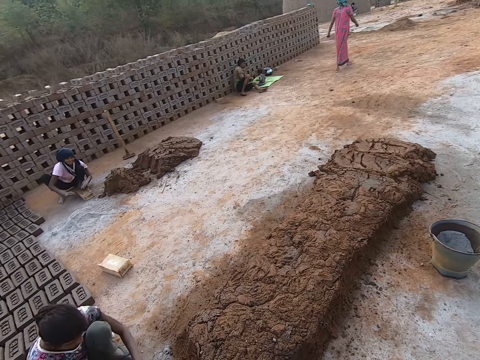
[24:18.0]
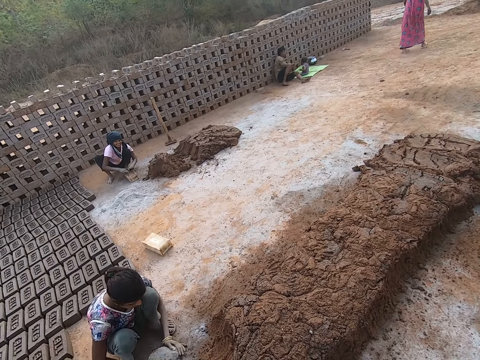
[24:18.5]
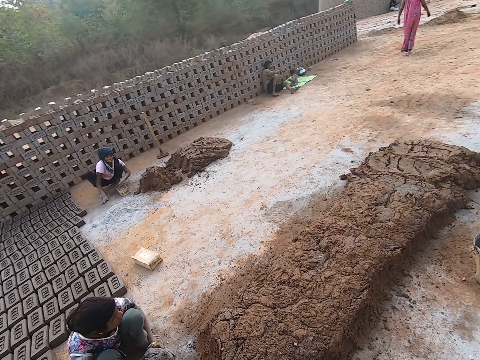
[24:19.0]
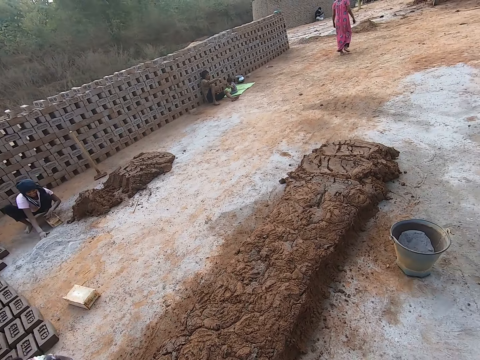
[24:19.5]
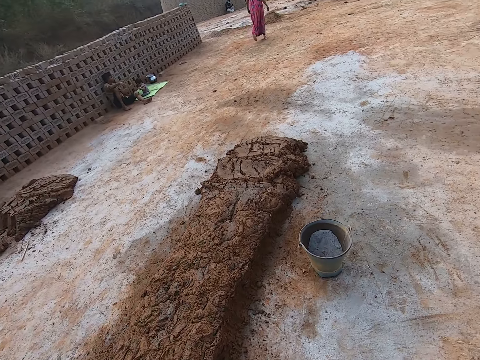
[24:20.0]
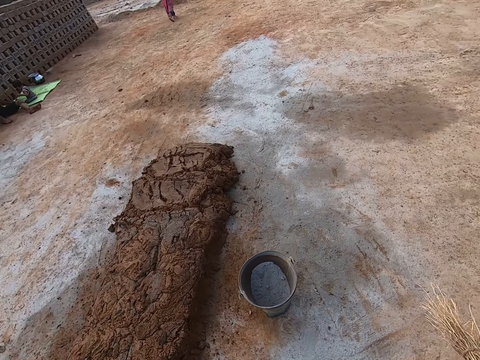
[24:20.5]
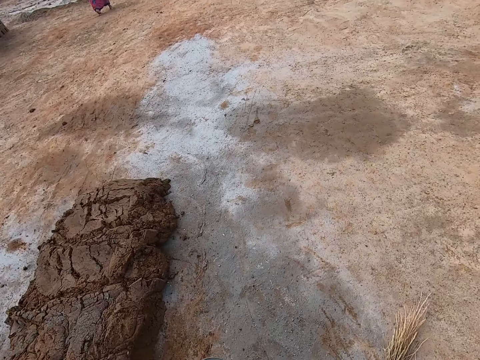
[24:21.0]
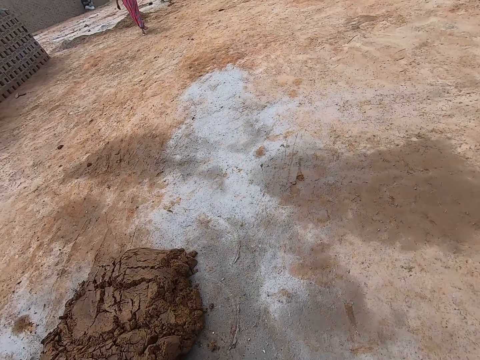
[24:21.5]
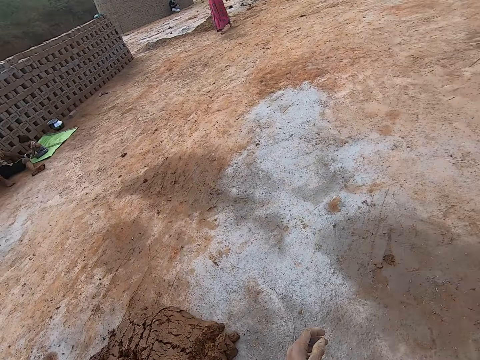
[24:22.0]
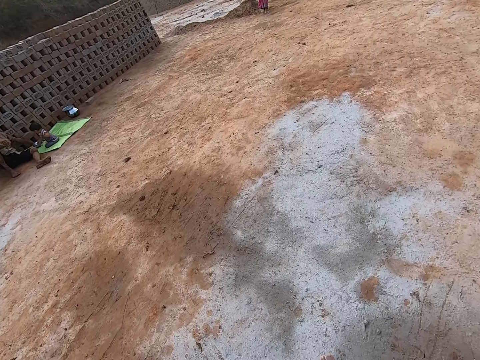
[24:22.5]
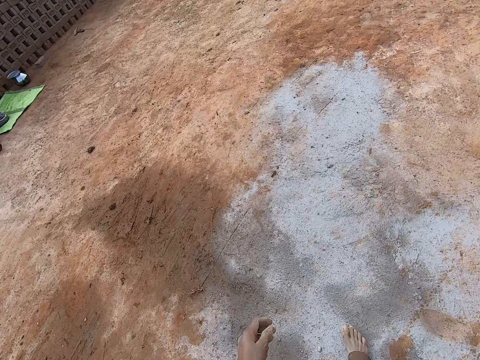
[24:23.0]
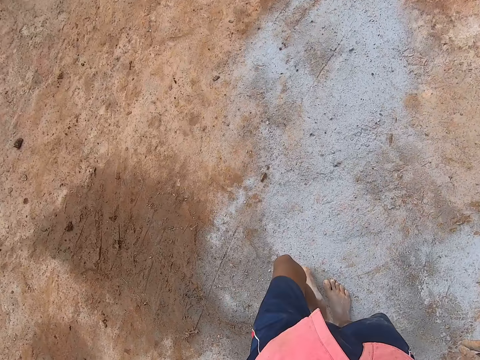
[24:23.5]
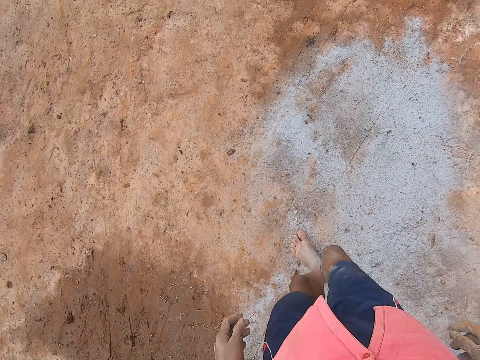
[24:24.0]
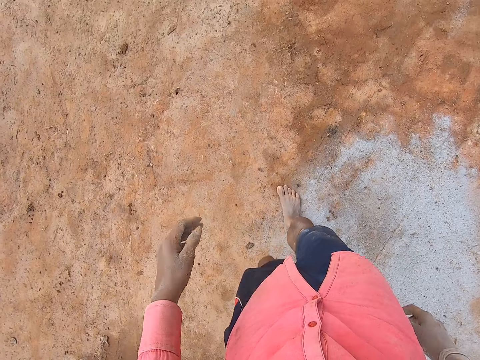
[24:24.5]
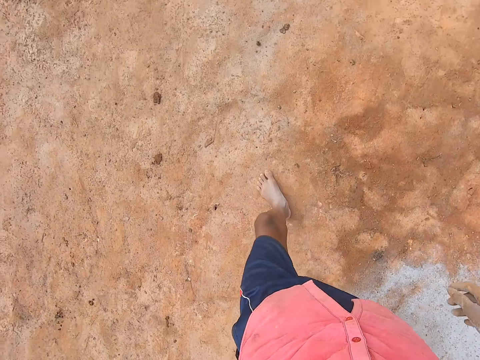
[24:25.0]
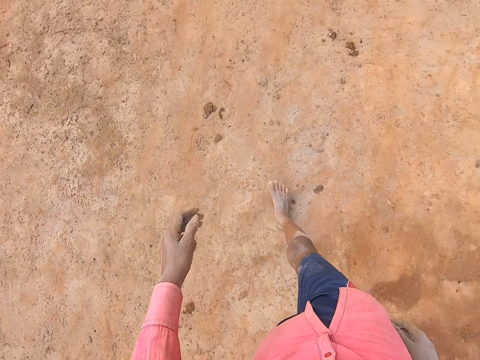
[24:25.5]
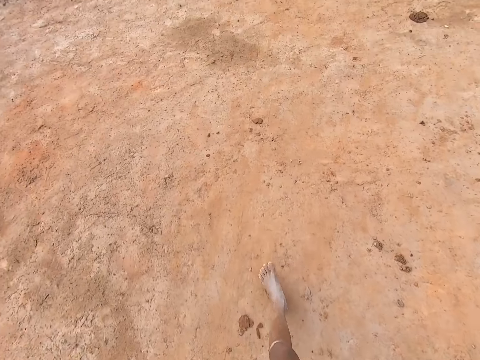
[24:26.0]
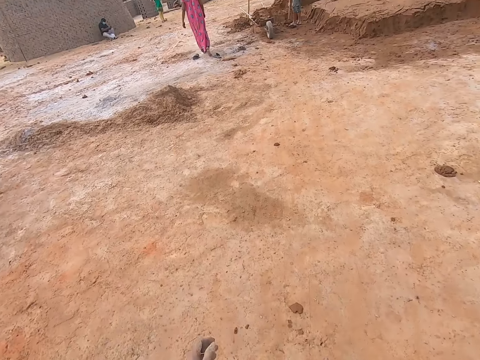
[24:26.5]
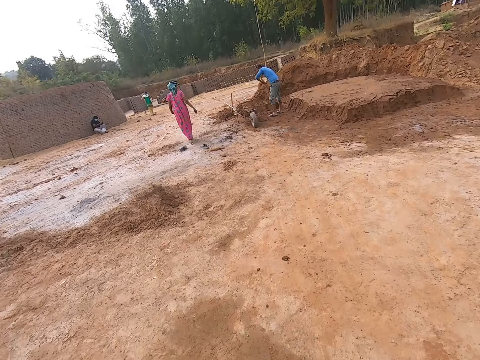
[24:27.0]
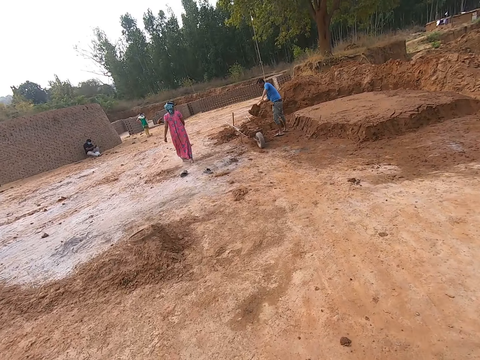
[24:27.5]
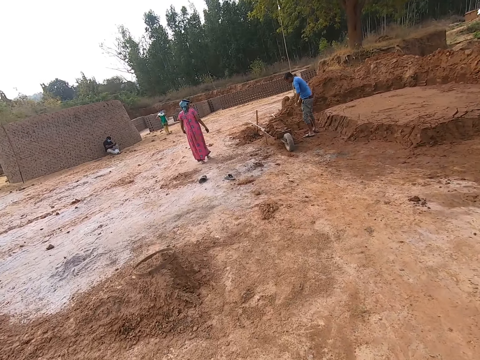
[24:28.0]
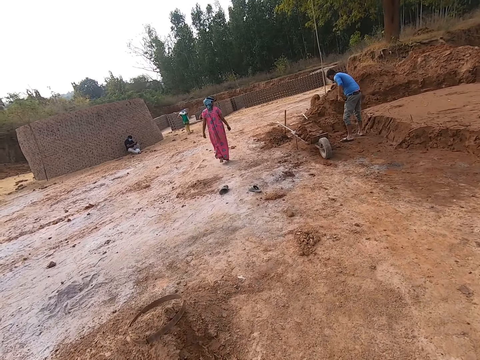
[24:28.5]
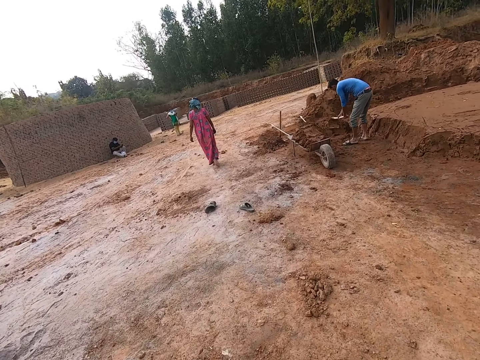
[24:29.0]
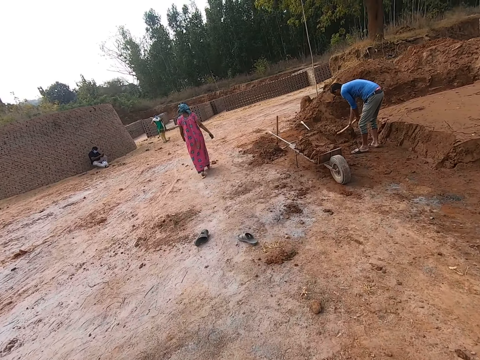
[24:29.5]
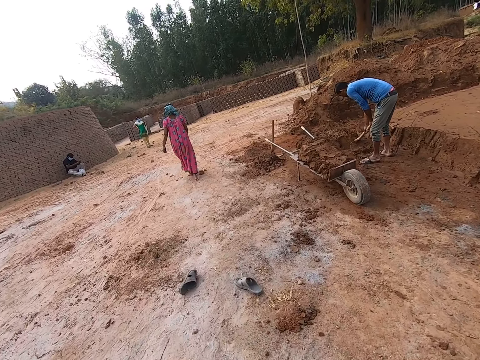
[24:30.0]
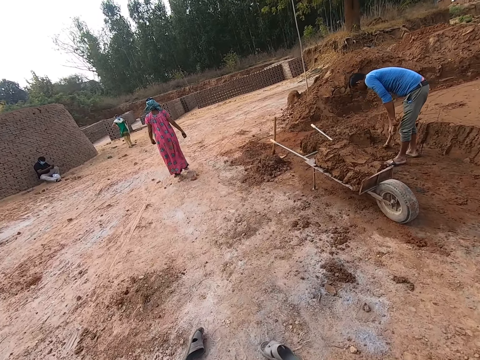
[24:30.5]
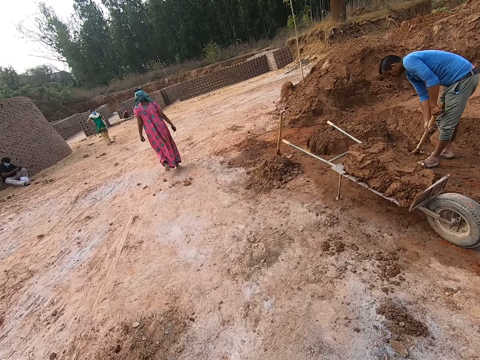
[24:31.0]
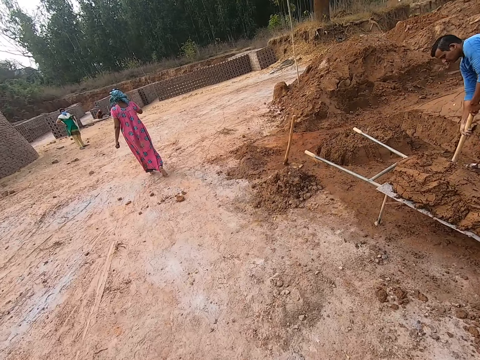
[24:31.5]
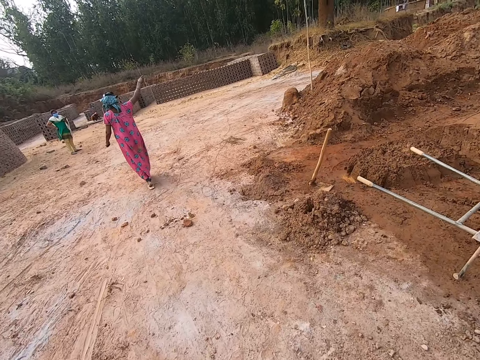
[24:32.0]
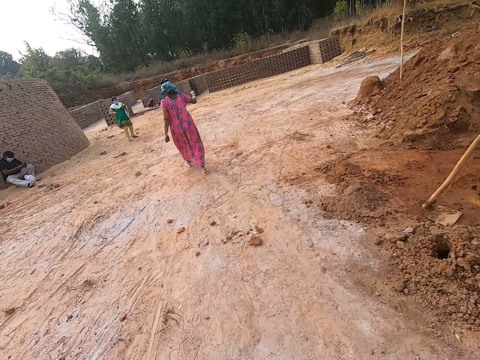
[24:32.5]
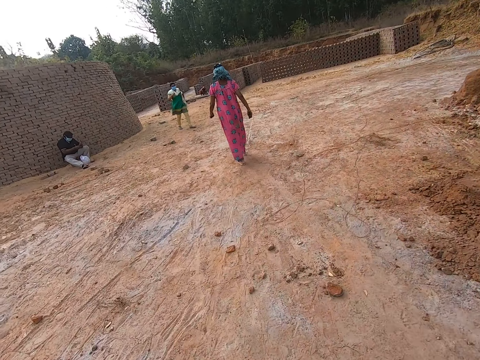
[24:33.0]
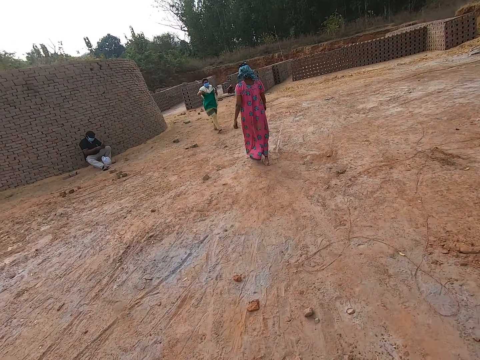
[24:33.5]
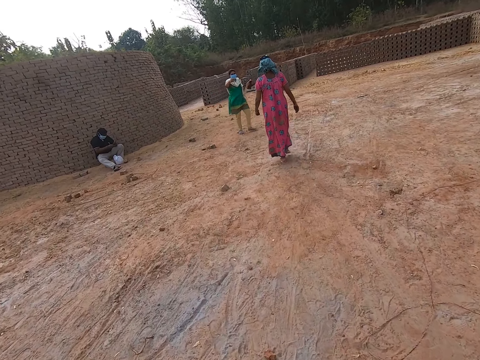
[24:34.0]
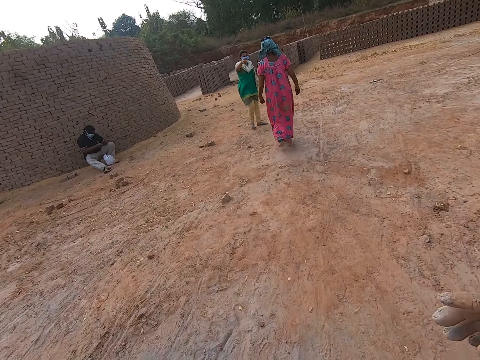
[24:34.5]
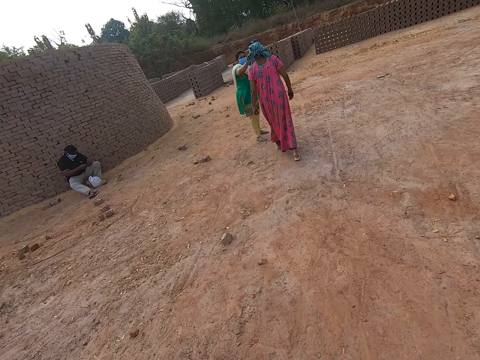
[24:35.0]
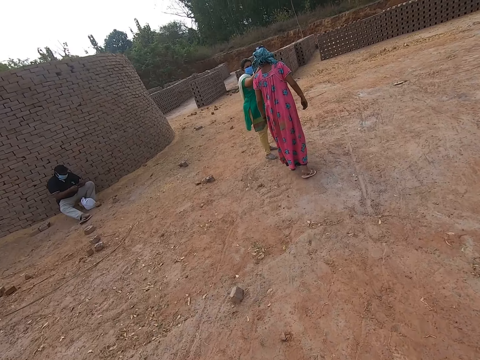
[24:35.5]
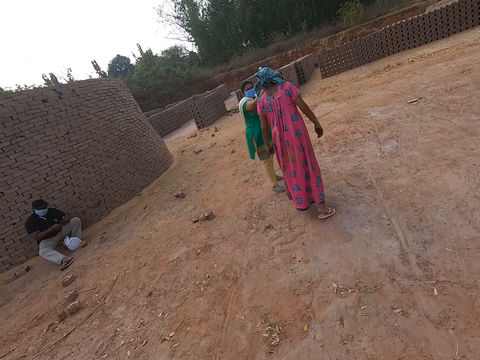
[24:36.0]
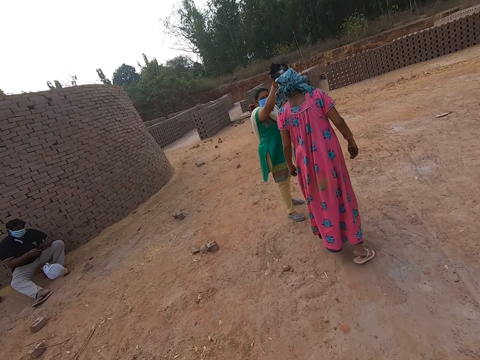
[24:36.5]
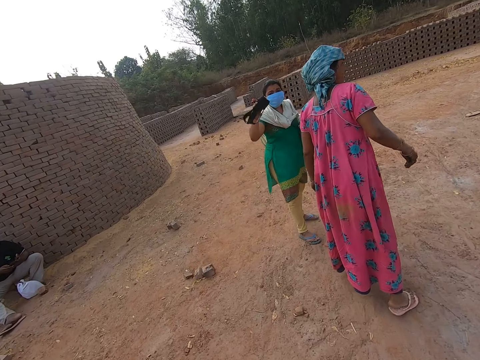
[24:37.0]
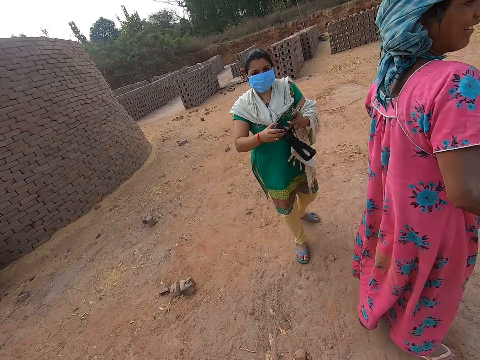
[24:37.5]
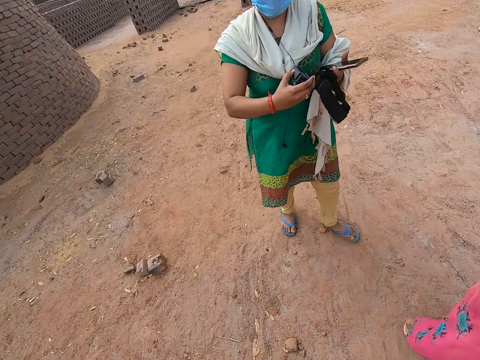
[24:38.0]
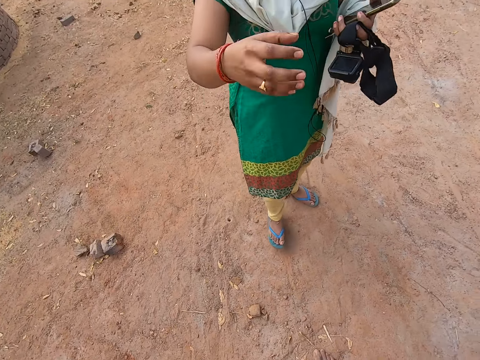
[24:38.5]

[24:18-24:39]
The camera wearer puts the broom down. They walk around the compound. They talk to a lady.
